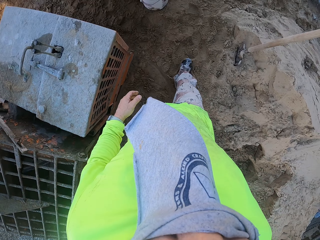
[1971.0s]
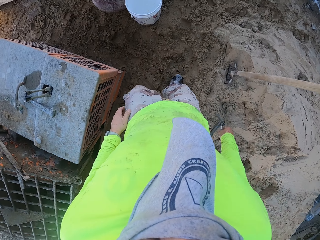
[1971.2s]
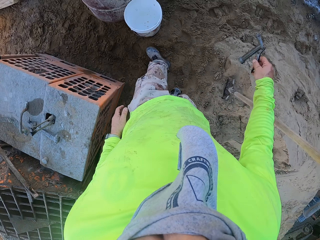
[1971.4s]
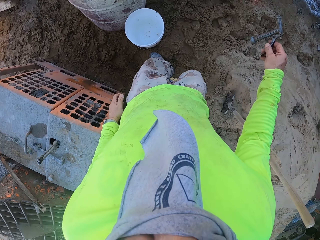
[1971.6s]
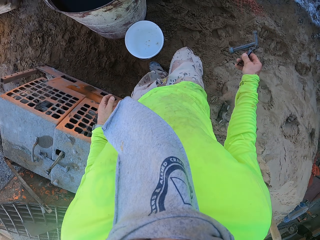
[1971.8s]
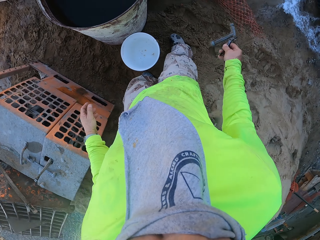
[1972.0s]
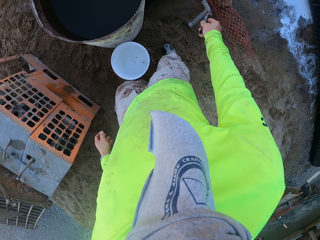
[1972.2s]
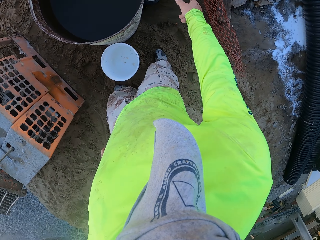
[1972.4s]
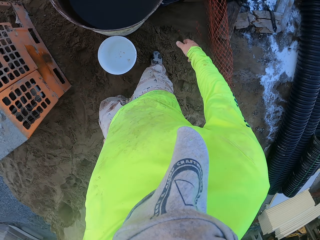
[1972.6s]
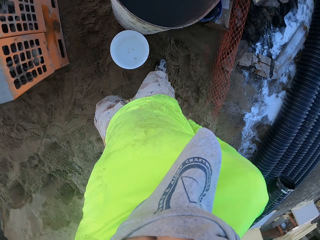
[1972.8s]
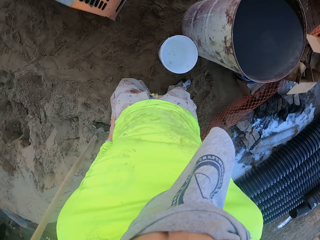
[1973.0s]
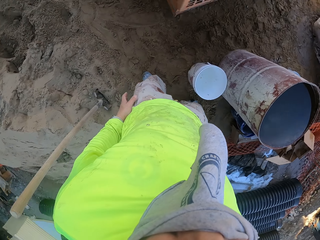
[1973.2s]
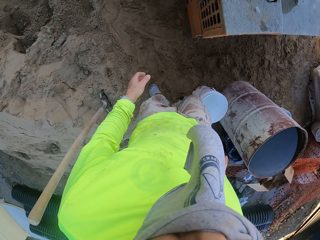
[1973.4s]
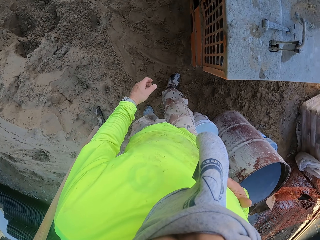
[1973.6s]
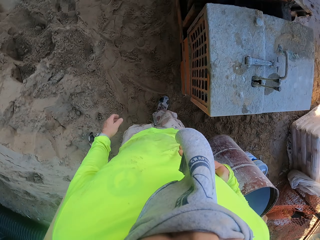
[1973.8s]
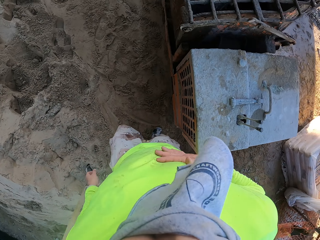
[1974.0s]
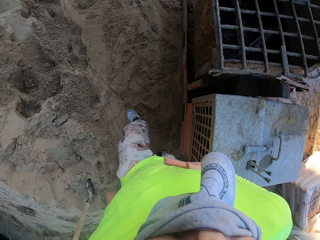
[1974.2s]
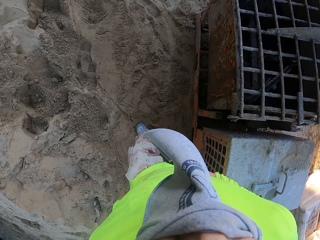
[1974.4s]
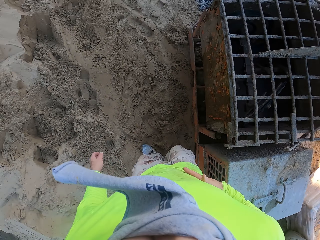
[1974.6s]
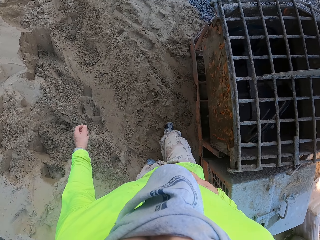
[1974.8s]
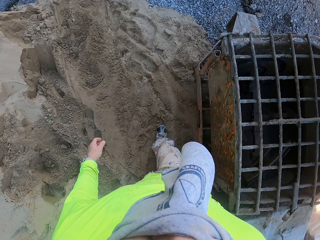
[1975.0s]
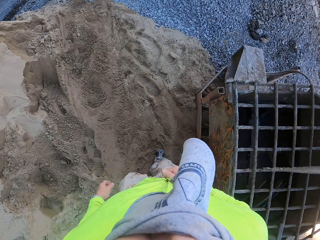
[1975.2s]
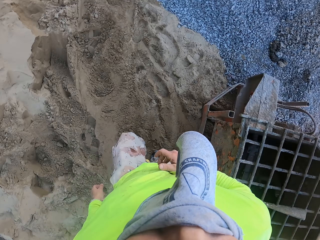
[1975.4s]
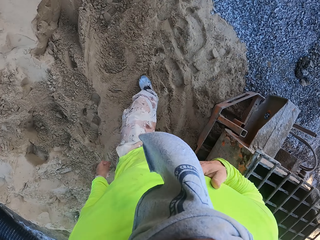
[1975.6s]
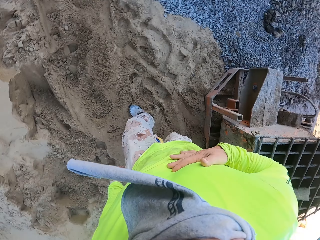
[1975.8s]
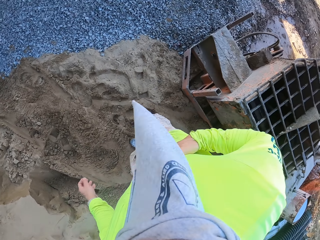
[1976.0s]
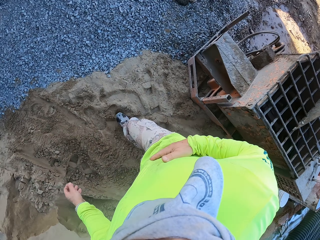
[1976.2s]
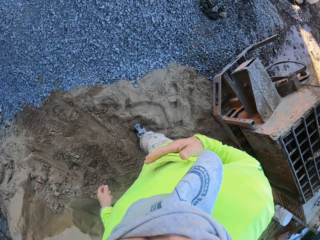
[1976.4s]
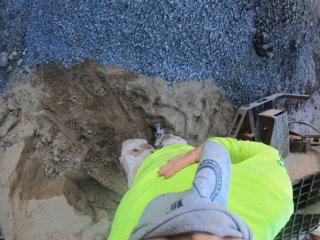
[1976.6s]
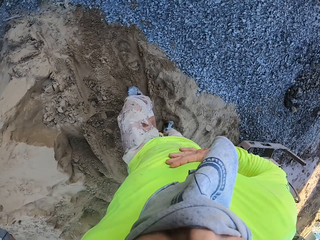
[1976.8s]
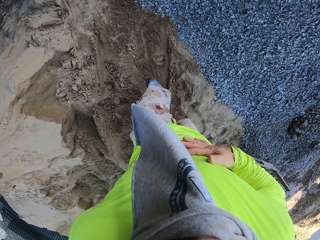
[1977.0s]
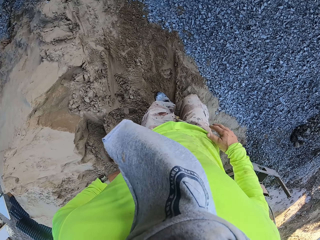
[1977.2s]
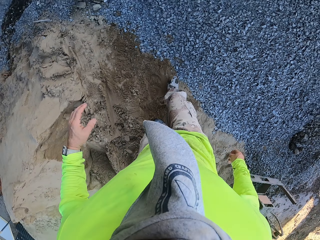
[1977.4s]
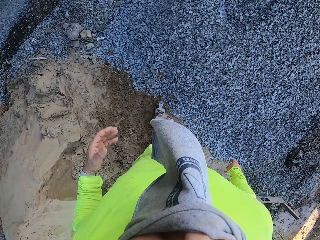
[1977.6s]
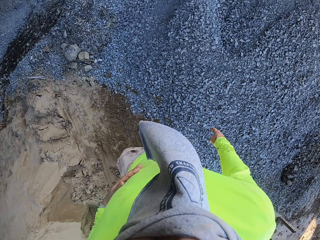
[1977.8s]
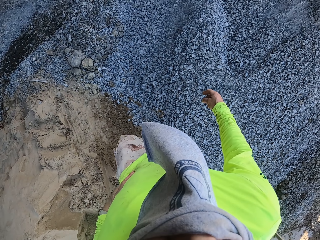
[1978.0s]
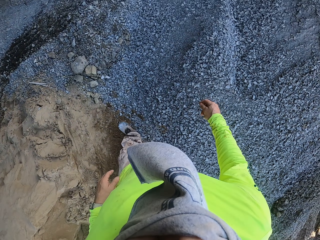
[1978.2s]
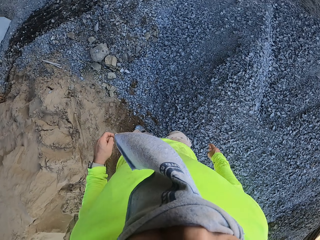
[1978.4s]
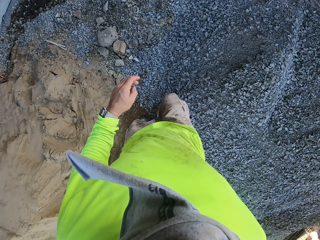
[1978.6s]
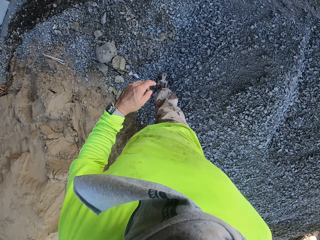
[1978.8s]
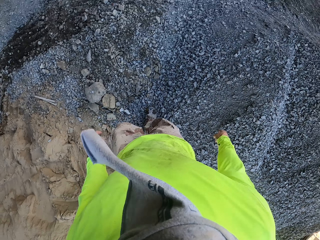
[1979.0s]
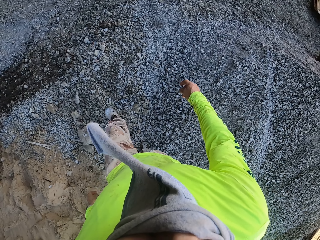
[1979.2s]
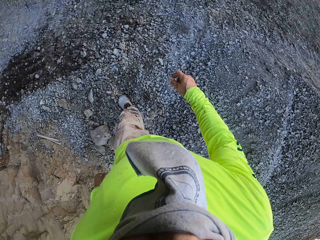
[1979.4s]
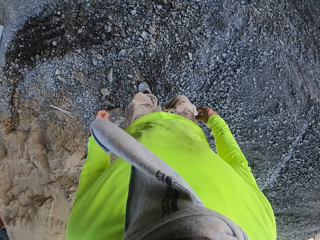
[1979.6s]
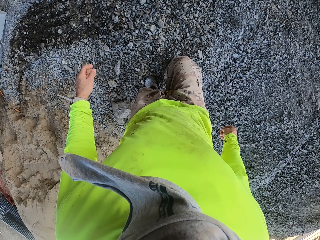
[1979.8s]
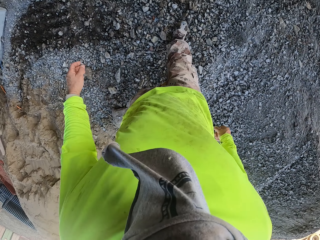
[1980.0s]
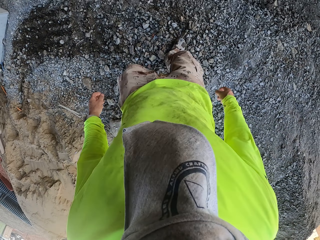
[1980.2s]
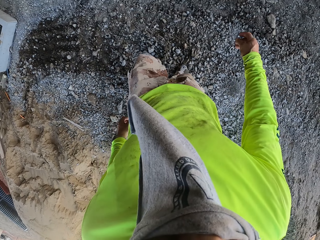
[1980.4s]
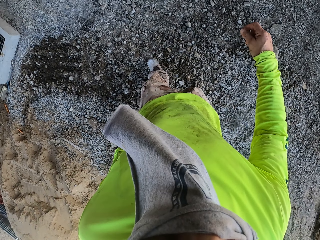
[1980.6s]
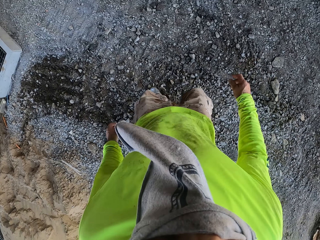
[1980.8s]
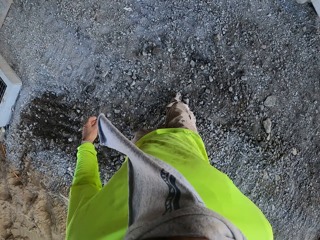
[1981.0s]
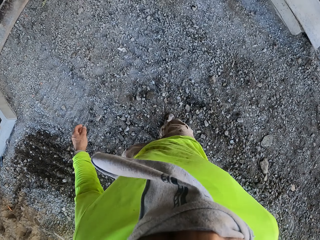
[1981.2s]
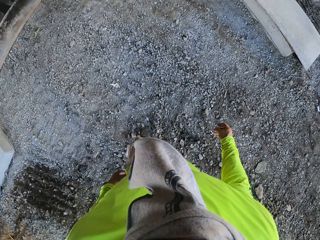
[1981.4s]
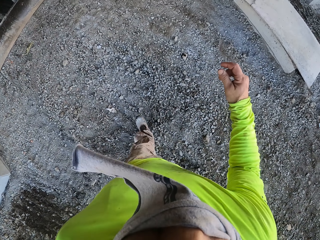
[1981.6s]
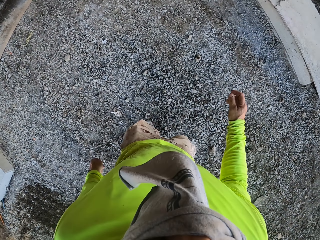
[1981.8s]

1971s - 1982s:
The camera wearer throws the metal. They drop the tap valve on the ground. They walk around the construction site.

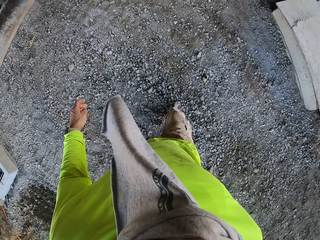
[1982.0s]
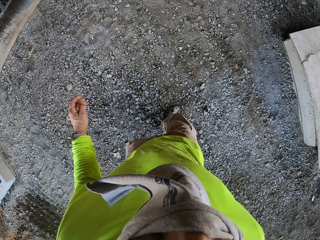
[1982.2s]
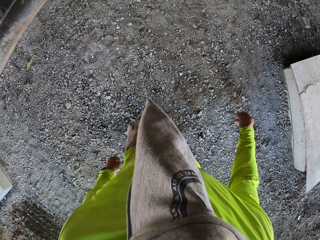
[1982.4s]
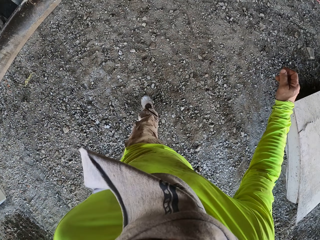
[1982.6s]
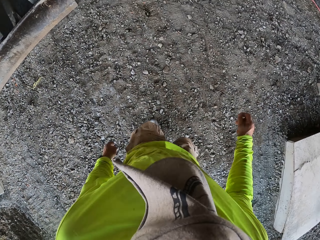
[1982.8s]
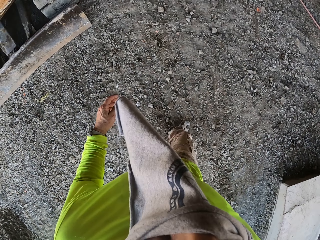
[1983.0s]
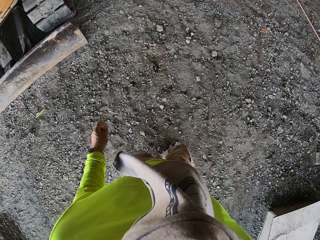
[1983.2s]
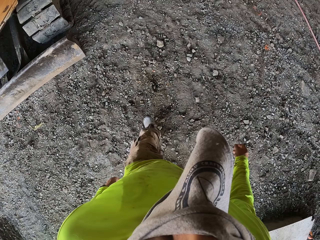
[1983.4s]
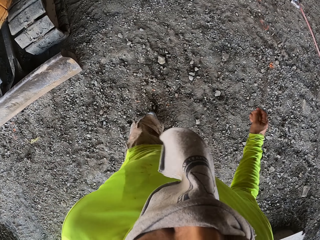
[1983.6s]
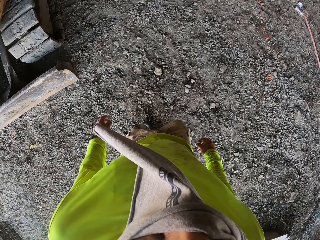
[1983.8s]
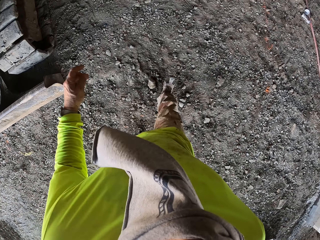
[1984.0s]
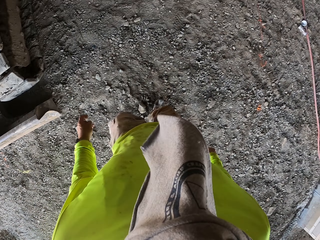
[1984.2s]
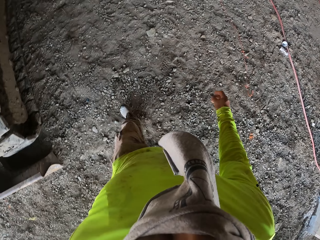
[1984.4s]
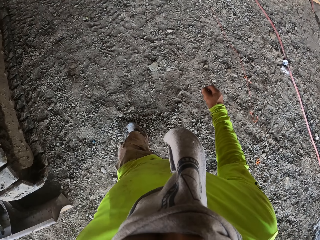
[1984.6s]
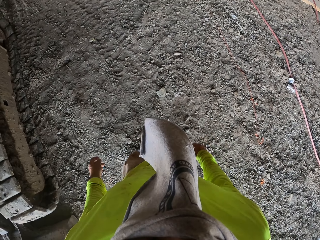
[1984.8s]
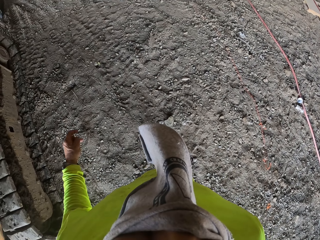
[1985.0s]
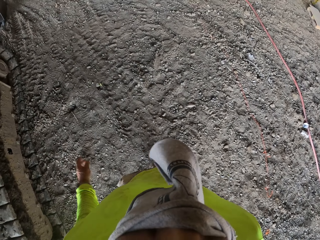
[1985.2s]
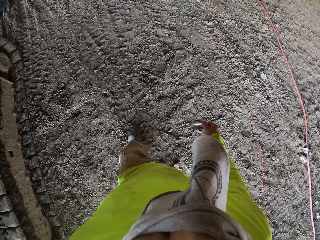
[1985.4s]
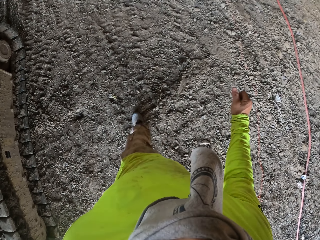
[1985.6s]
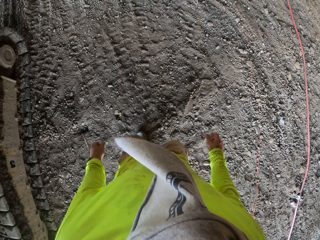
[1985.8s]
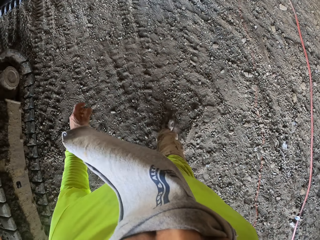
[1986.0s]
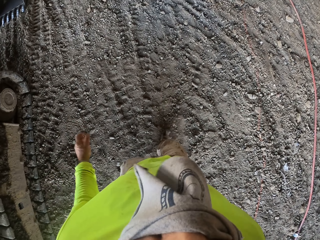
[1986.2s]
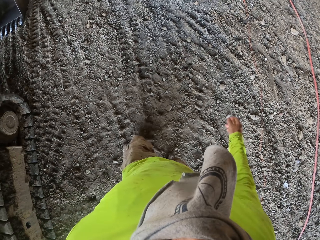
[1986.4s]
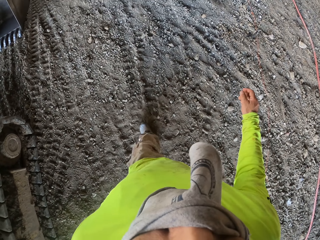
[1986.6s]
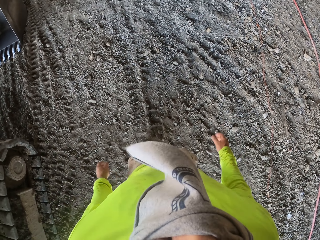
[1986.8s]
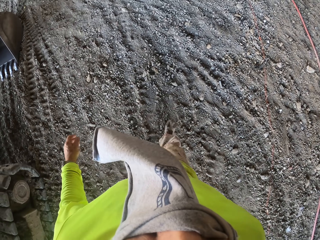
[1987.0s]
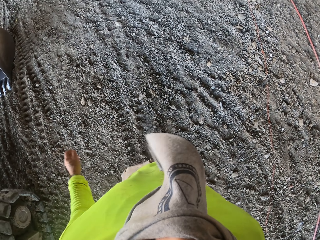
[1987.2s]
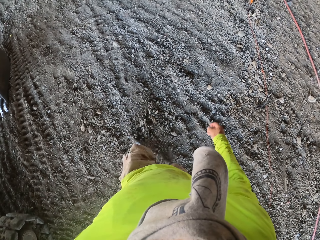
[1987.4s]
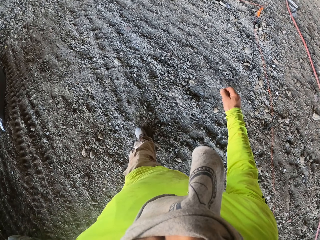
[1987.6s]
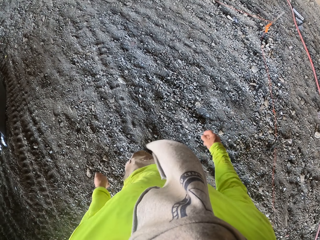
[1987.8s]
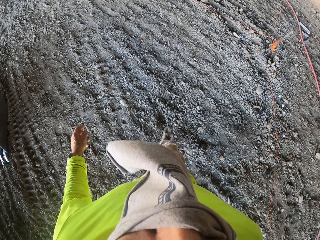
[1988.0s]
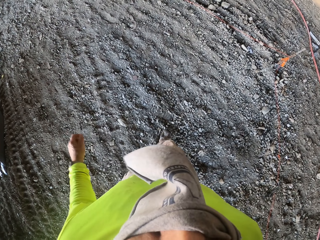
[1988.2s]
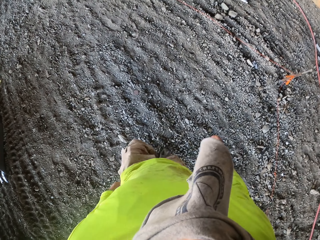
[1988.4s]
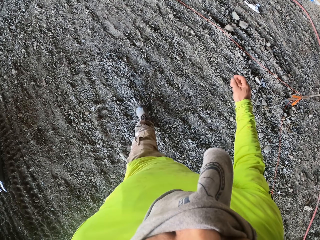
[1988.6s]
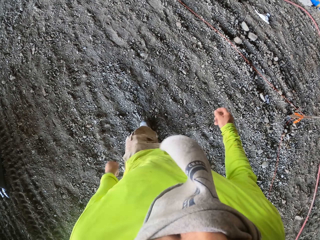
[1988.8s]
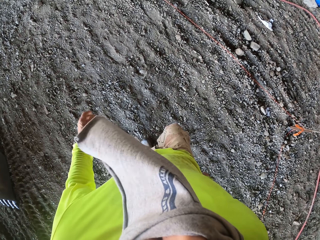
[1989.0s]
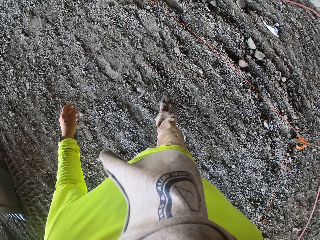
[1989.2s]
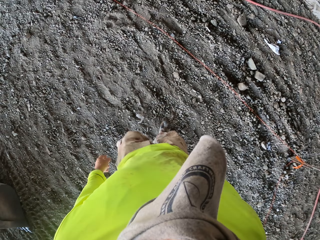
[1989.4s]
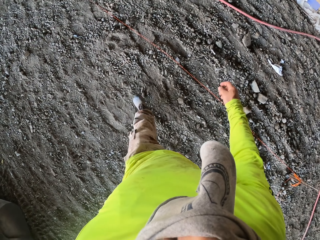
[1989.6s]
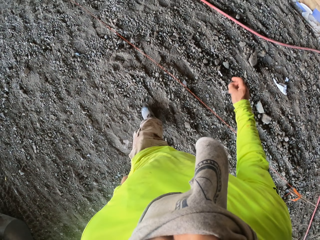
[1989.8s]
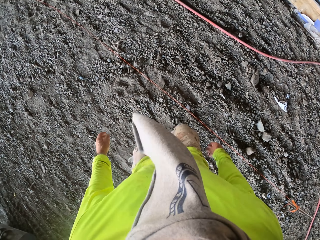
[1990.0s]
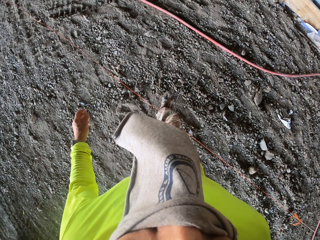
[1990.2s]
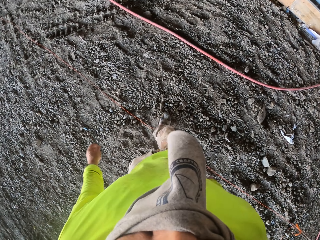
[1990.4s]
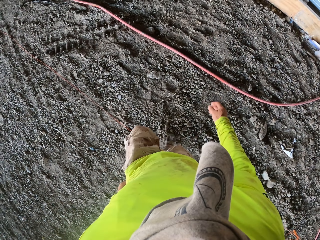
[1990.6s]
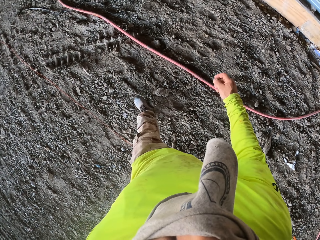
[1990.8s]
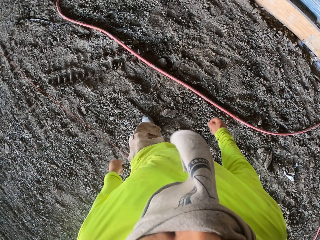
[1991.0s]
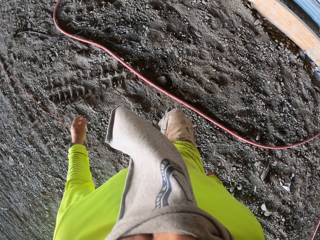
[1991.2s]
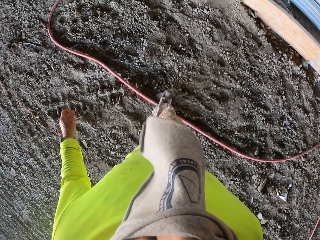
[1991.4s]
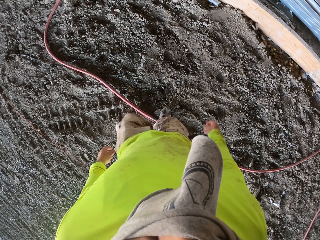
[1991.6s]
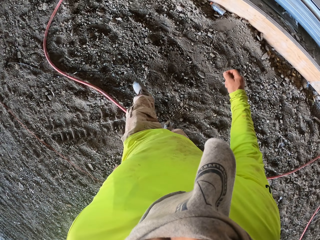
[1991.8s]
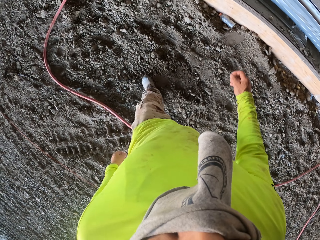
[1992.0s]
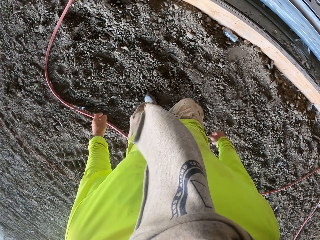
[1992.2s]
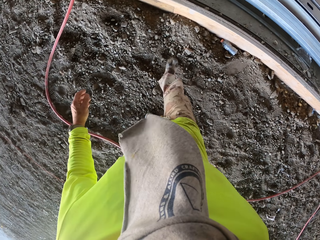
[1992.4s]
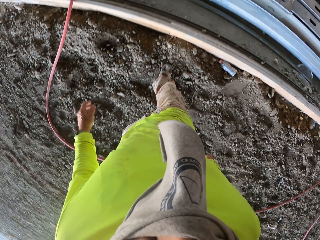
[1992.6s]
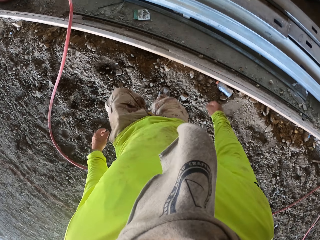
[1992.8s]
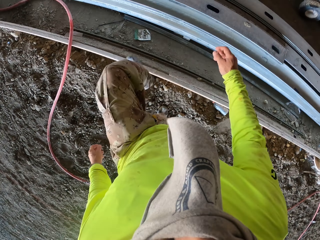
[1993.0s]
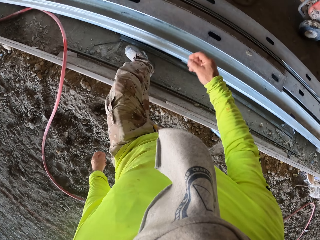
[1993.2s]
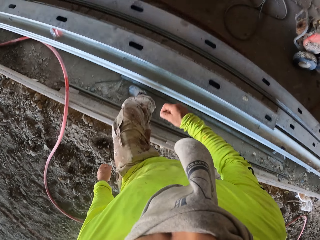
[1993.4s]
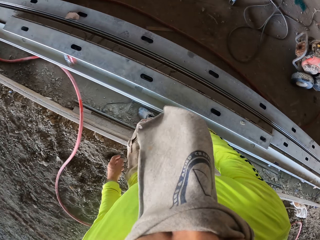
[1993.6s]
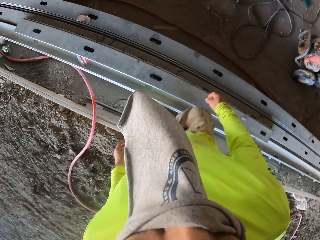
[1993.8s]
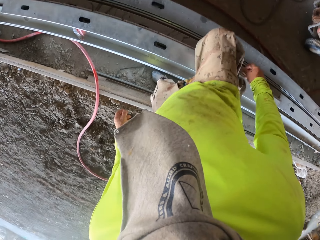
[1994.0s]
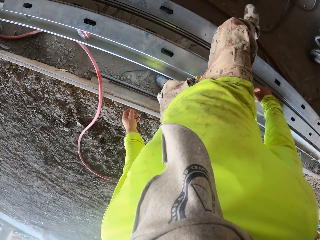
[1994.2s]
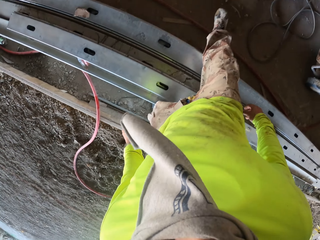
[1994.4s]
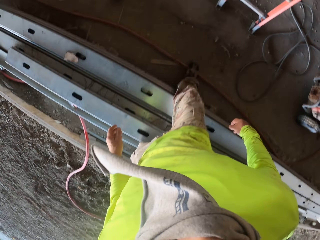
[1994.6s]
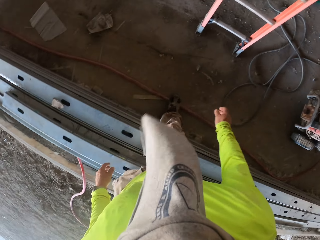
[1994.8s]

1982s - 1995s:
The camera wearer walks in the soil.
